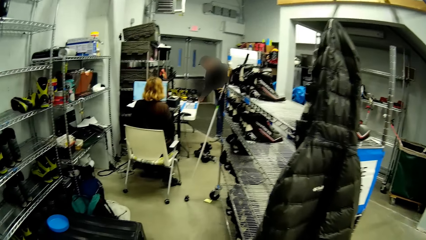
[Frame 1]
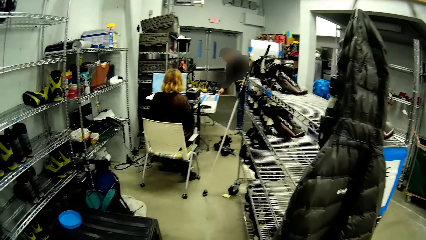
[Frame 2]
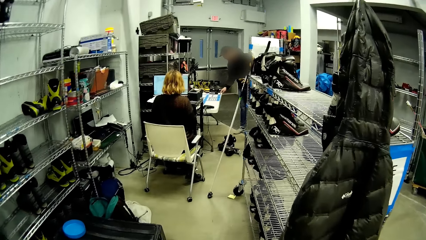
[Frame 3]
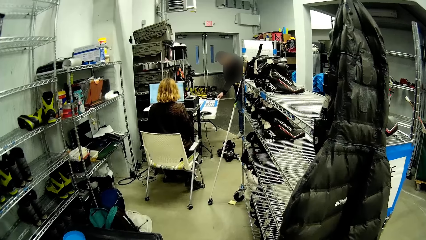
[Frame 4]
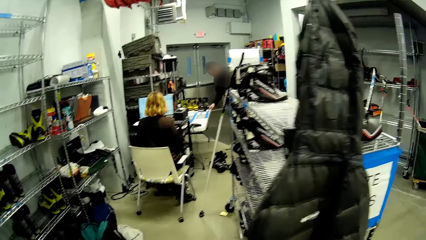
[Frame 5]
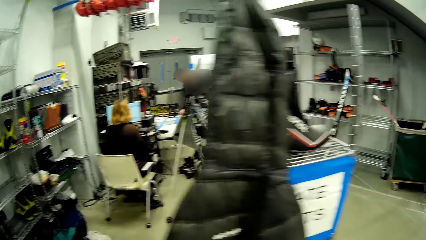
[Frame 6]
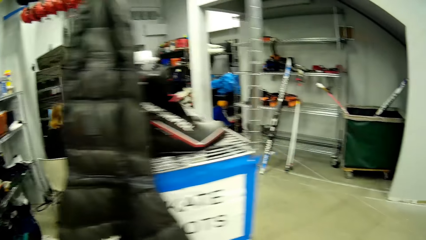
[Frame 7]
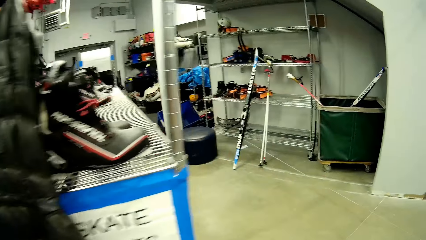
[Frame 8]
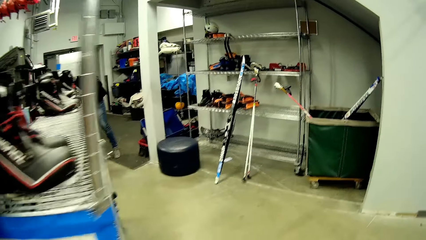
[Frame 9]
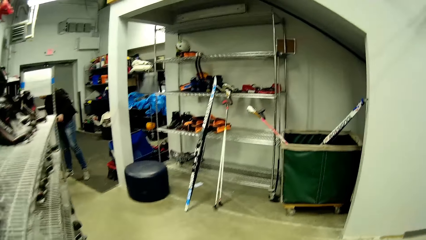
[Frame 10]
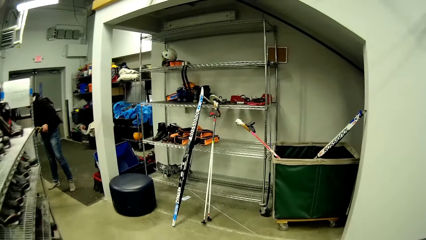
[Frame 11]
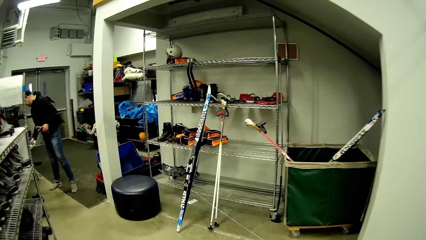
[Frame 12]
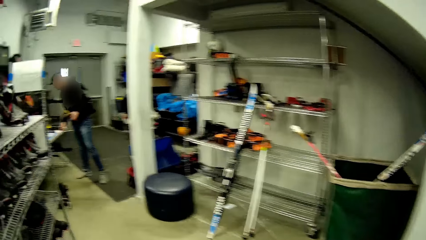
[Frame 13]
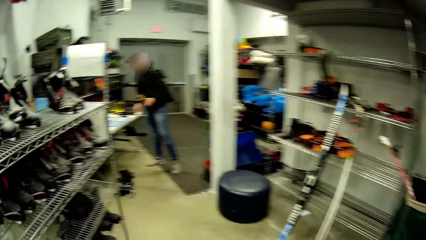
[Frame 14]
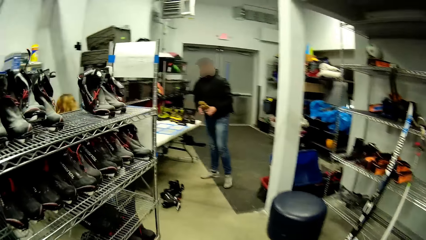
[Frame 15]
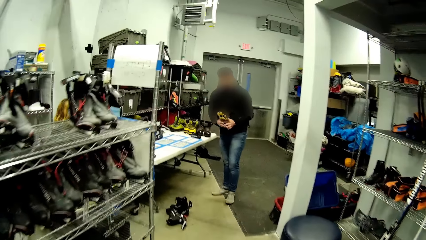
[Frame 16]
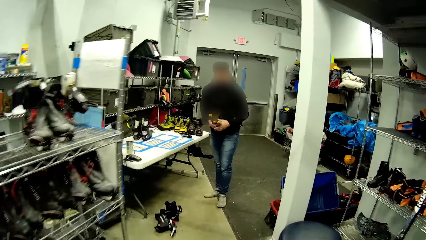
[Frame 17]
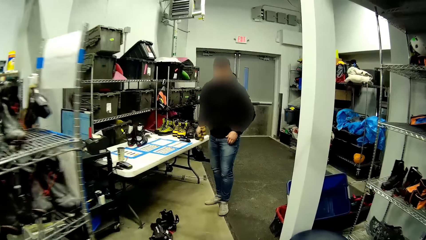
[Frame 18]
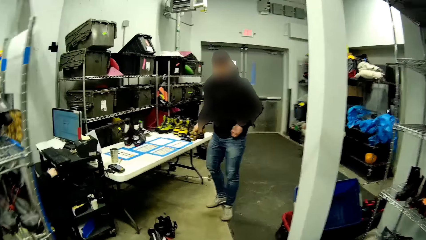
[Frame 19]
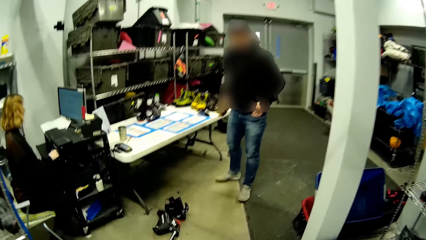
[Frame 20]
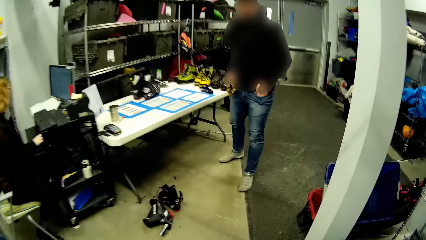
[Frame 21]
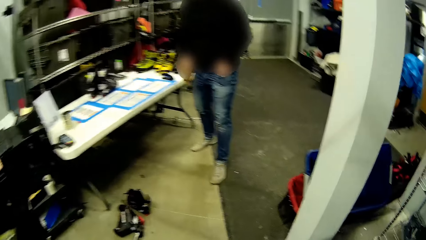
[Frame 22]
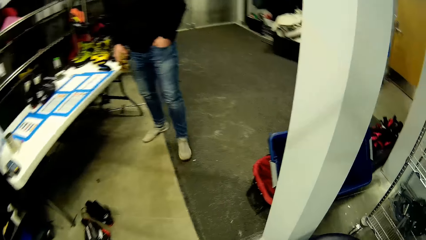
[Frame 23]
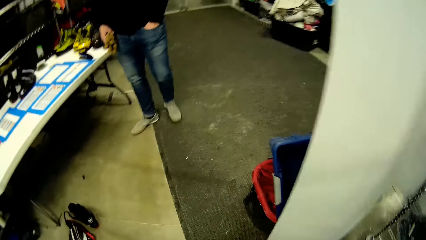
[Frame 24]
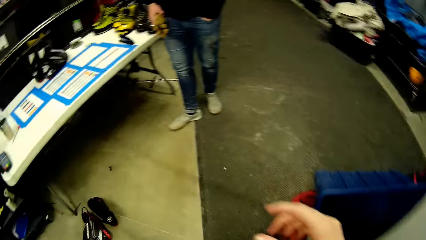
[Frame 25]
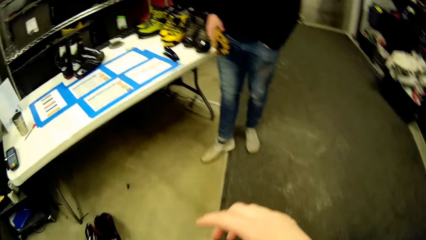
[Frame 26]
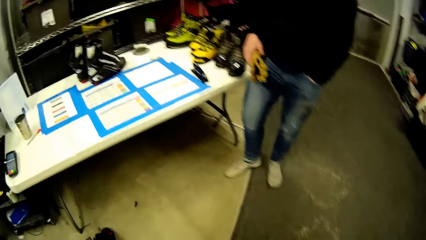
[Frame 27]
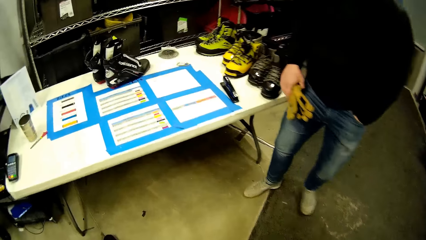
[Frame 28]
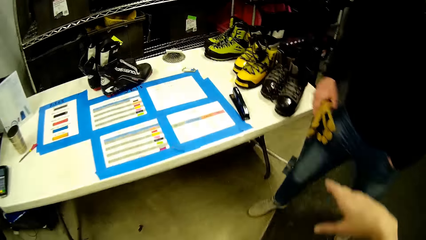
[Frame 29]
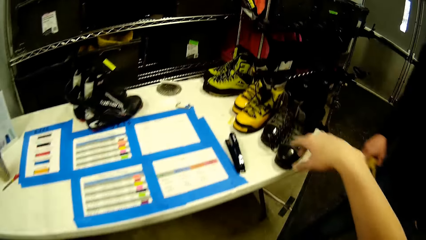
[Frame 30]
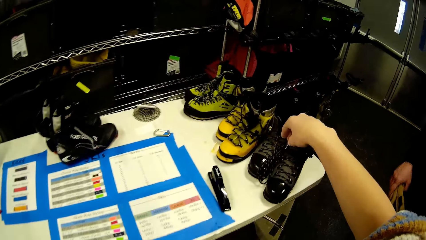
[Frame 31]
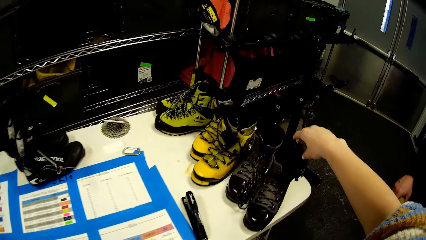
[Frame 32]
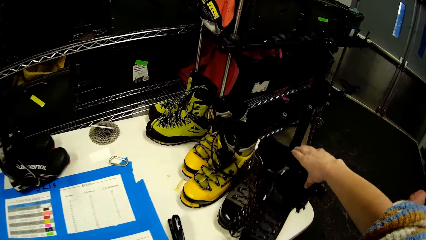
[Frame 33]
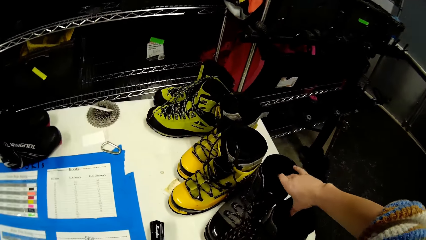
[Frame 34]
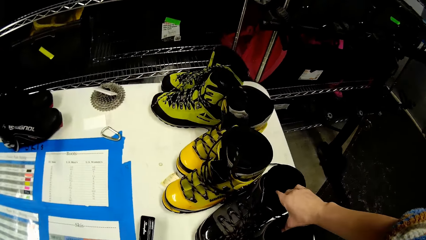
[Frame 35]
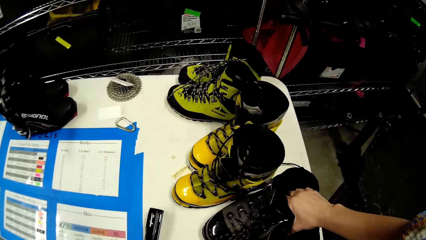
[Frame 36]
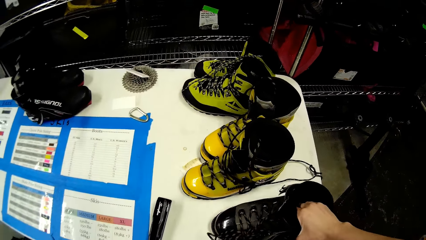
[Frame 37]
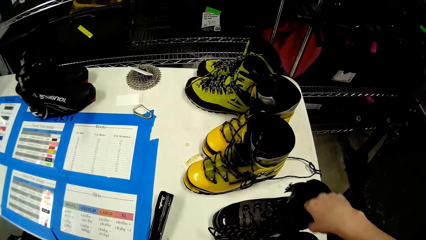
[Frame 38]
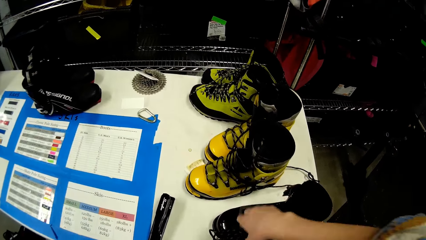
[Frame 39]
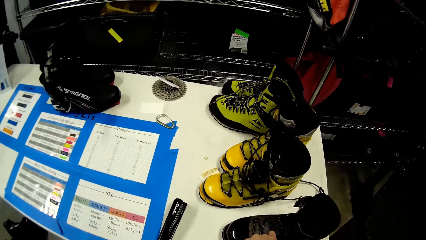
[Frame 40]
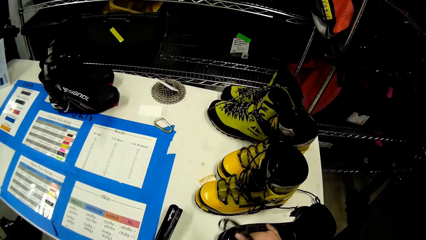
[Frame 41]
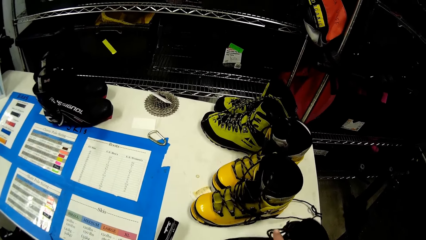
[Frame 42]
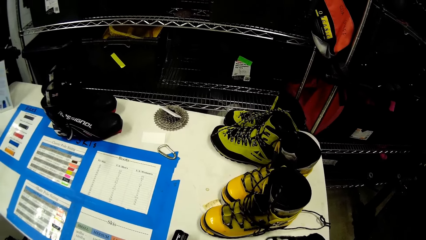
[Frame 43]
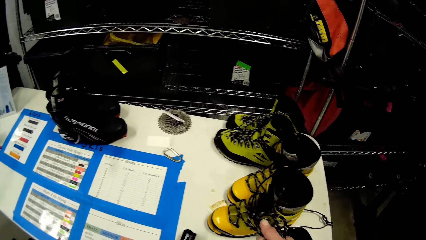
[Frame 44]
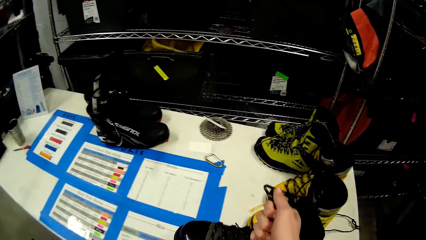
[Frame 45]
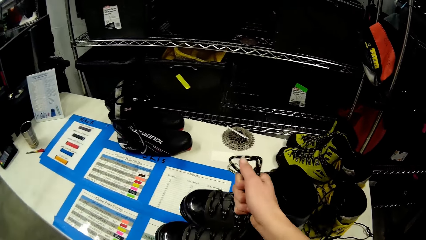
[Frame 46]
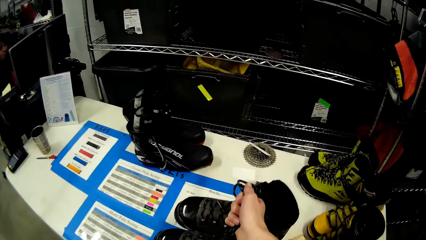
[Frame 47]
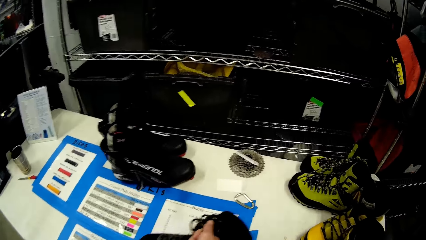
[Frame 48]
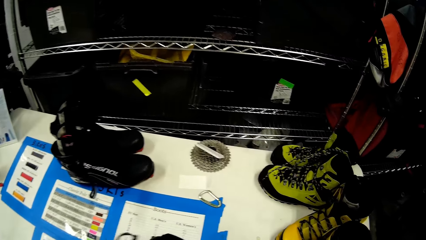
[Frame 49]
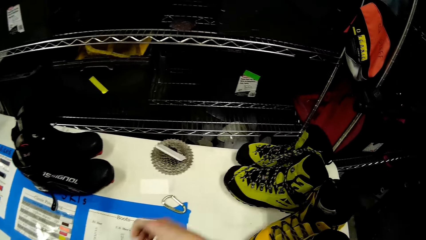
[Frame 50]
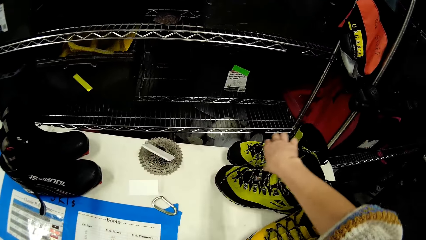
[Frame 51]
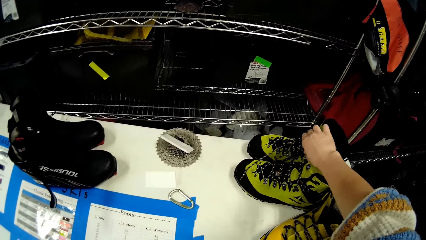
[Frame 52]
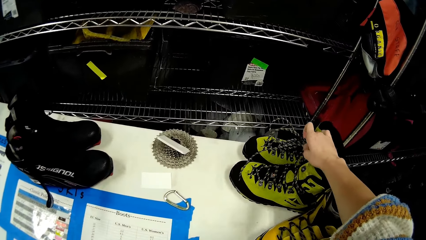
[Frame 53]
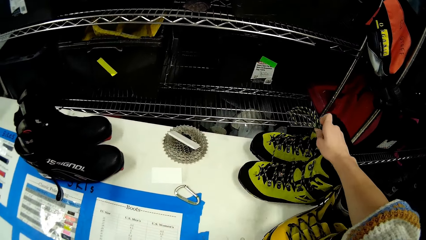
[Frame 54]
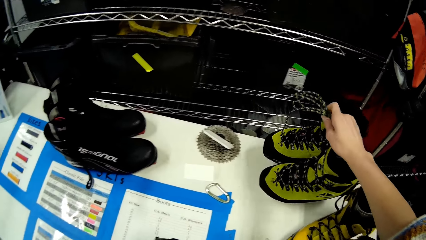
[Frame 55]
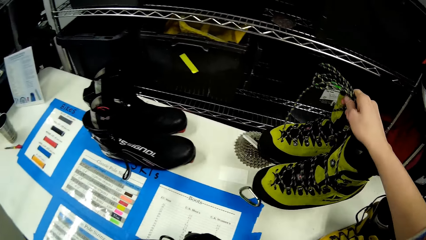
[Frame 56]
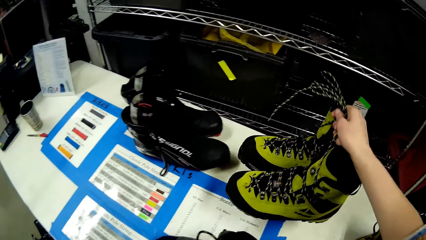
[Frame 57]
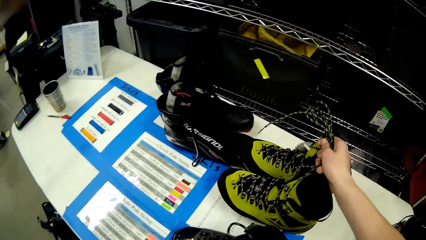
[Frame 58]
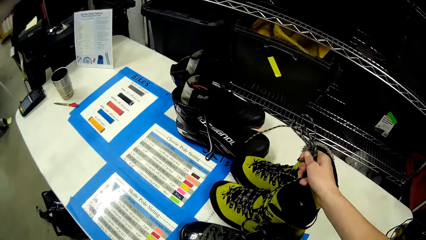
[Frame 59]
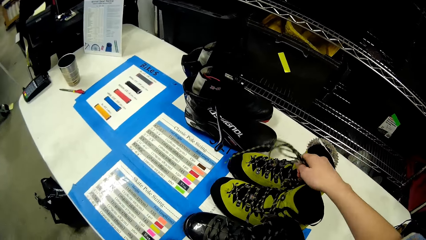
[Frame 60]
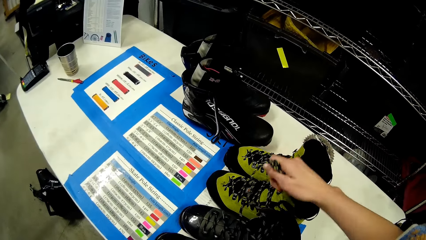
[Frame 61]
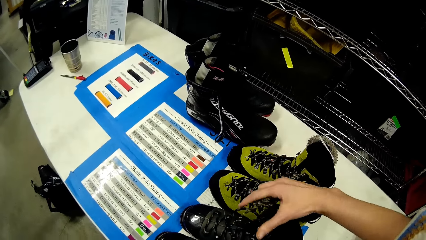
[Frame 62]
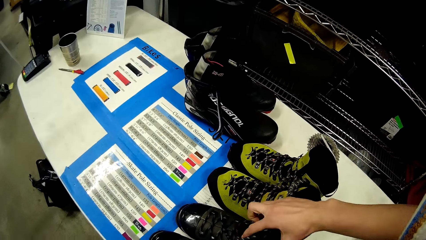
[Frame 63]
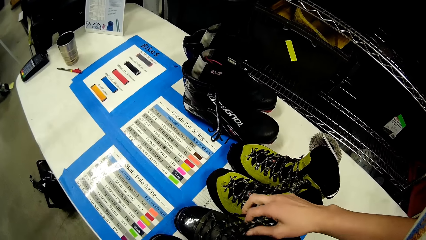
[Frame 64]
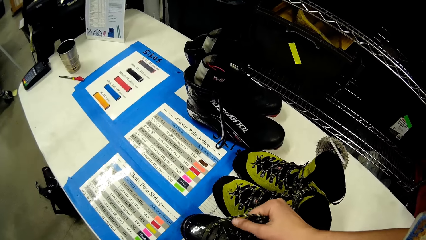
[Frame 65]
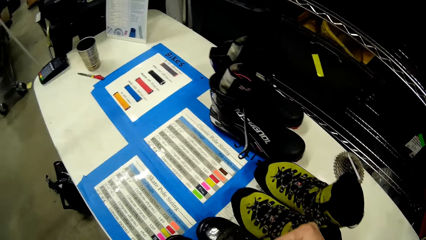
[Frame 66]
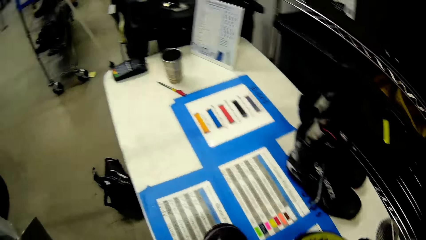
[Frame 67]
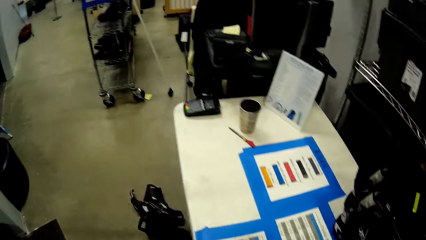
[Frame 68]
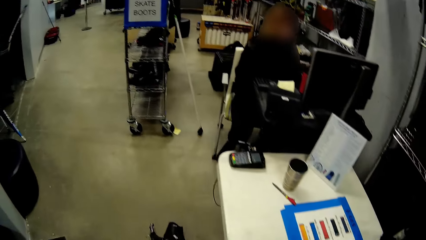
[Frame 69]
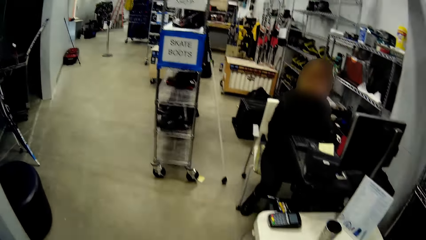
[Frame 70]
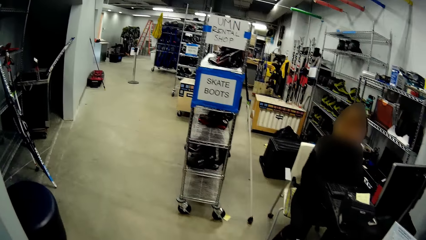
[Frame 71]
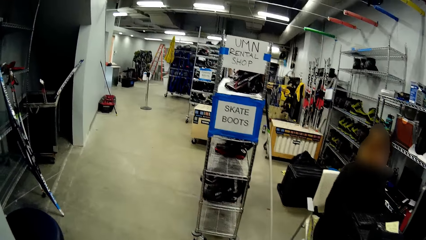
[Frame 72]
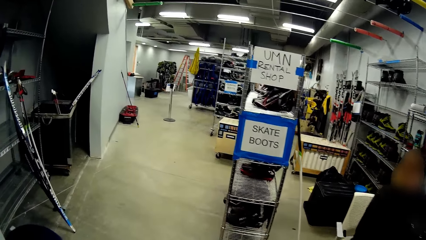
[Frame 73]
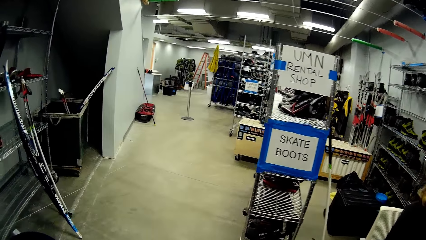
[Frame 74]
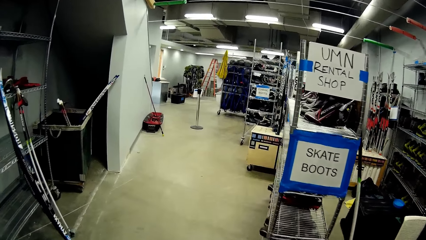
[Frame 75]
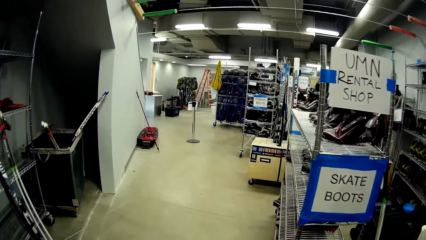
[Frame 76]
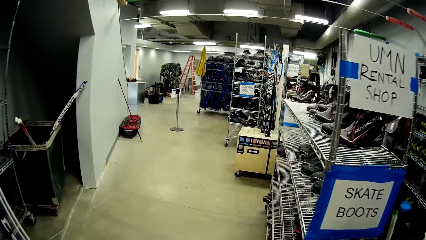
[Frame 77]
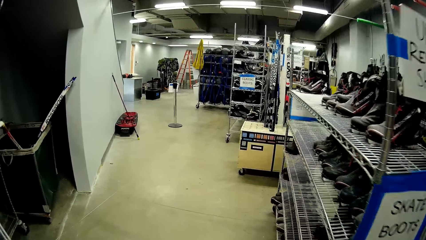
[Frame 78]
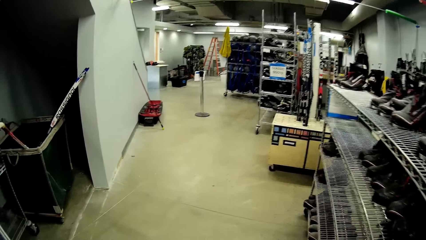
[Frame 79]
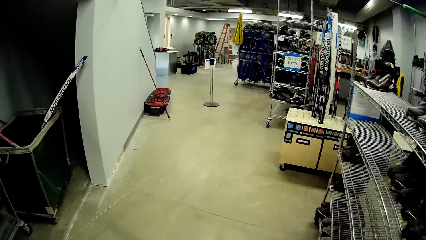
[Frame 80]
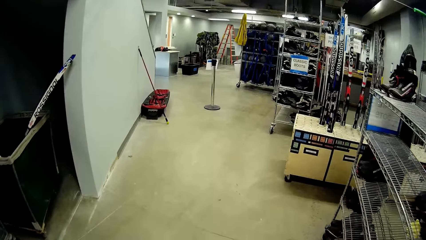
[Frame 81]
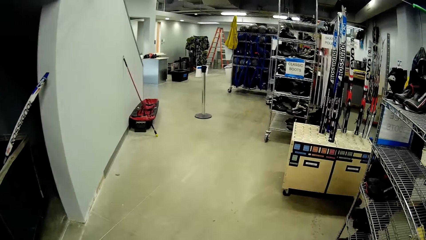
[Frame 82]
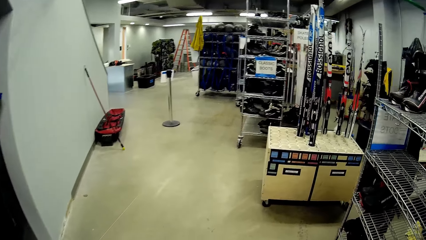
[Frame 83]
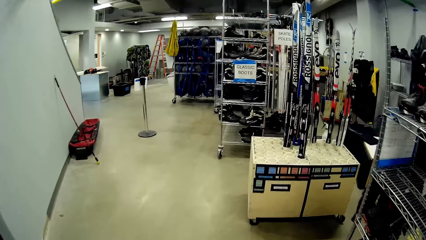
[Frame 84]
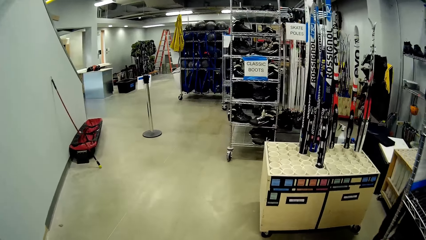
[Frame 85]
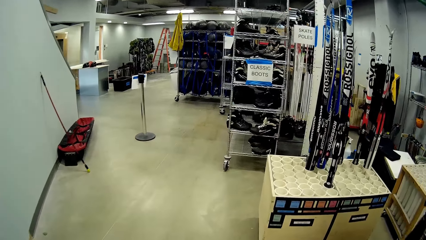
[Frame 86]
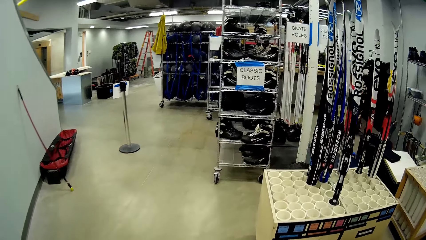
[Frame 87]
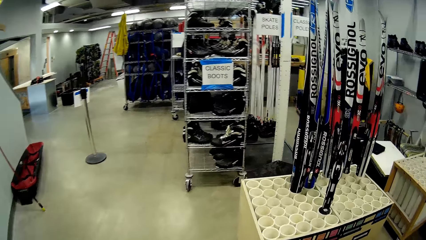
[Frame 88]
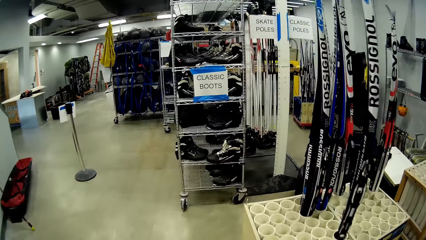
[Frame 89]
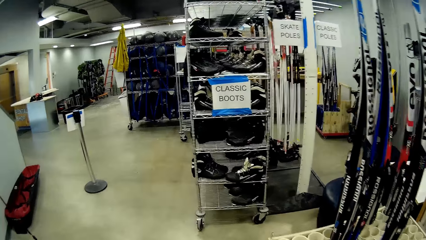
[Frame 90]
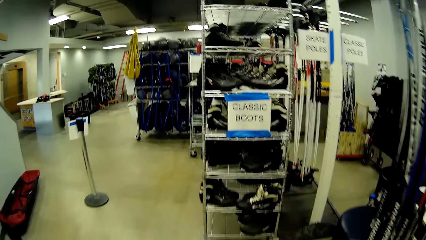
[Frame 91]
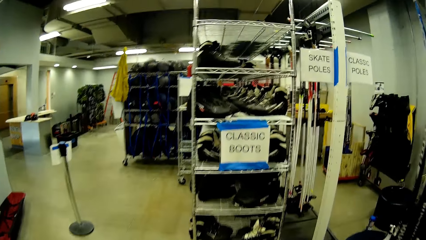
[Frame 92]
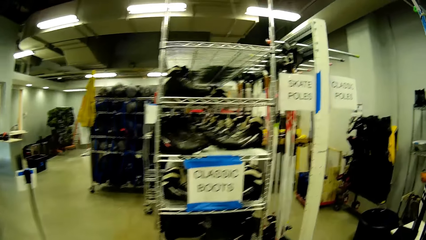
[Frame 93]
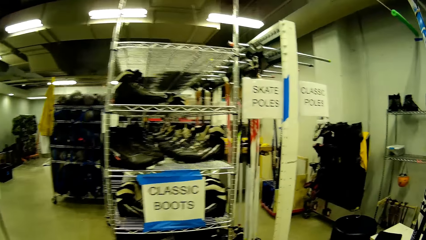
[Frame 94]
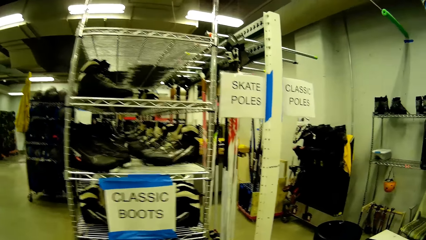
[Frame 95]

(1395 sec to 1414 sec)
The camera wearer walks around a room. She walks towards a man beside a table. The man switches gloves to the other hand. The man holds a pair of hand gloves in his right hand. The man puts his left hand in his jean pocket. The camera wearer moves a hand and points a finger. She moves a pair of boots on the table with her right hand. She picks shoes with a hand. She puts down the shoes. She moves the pair of boots on the table with her right hand. She picks the shoes with a hand. She puts down the shoes with a hand. She picks the two pairs of boots from the table with her right hand. She walks towards the boots rack. She walks towards an ottoman.
